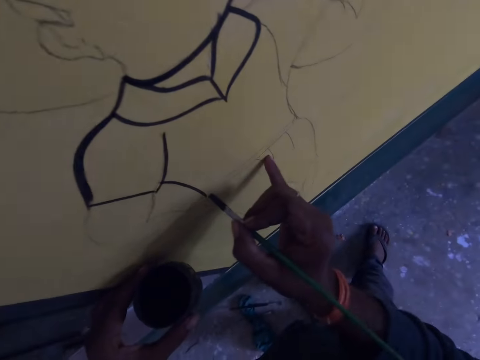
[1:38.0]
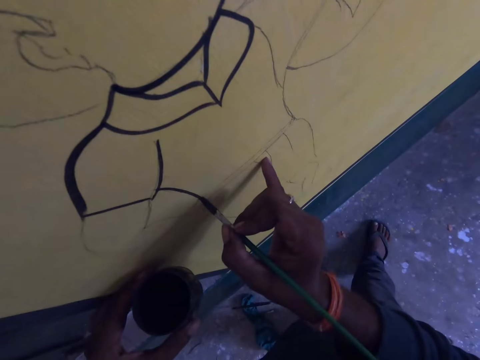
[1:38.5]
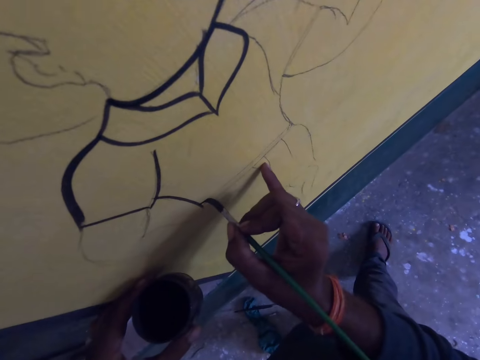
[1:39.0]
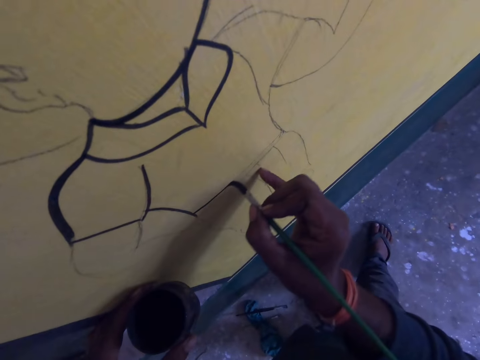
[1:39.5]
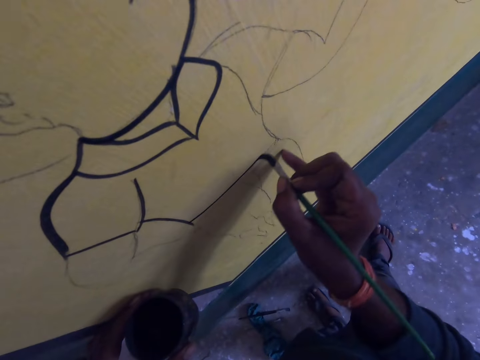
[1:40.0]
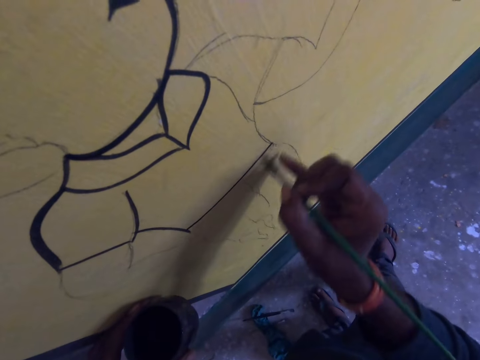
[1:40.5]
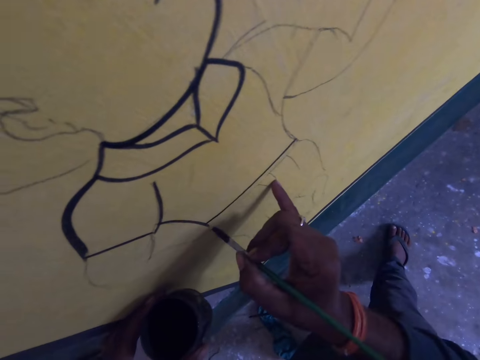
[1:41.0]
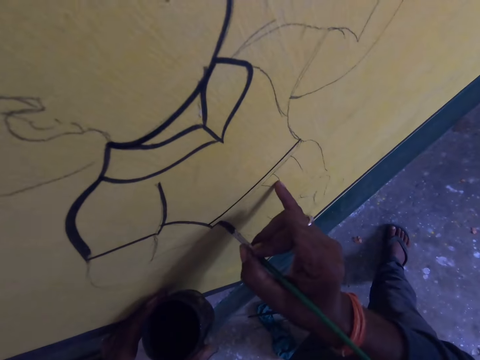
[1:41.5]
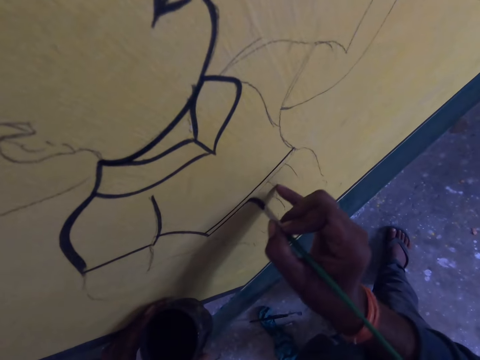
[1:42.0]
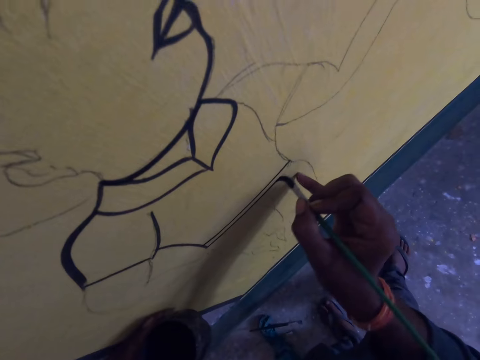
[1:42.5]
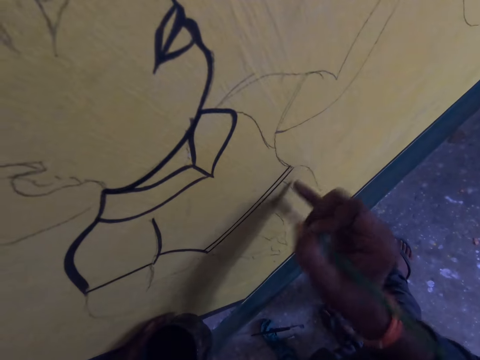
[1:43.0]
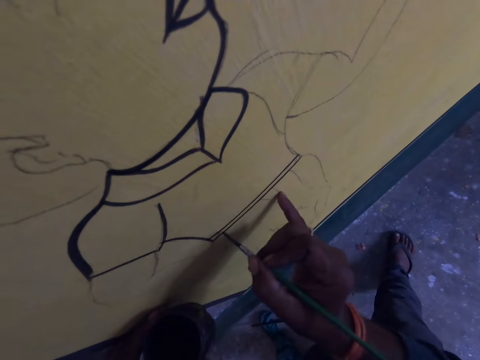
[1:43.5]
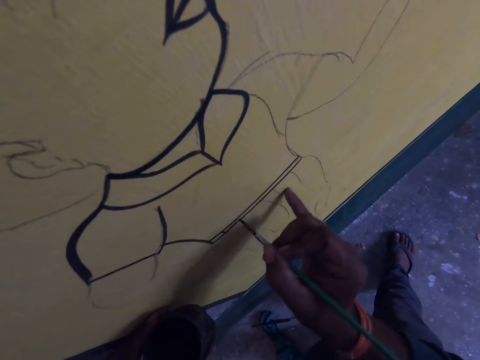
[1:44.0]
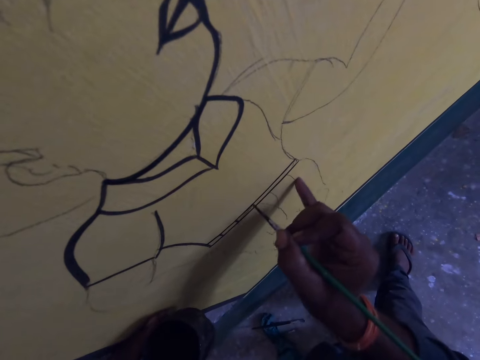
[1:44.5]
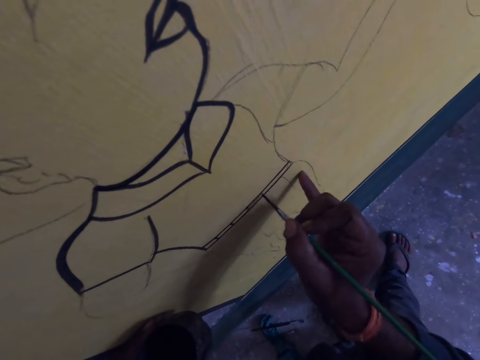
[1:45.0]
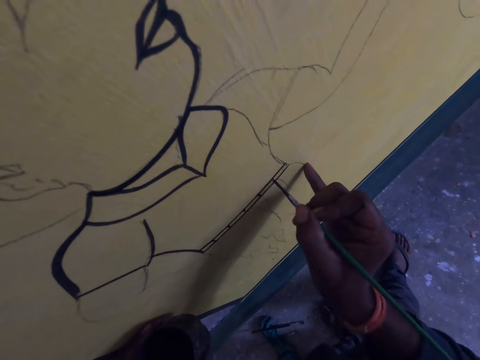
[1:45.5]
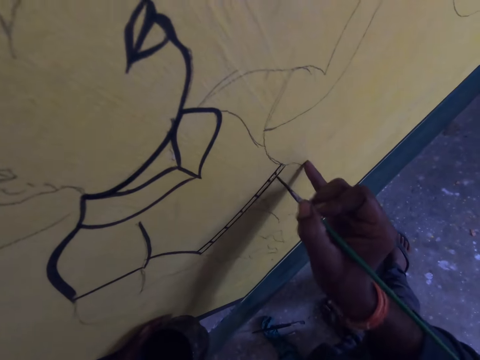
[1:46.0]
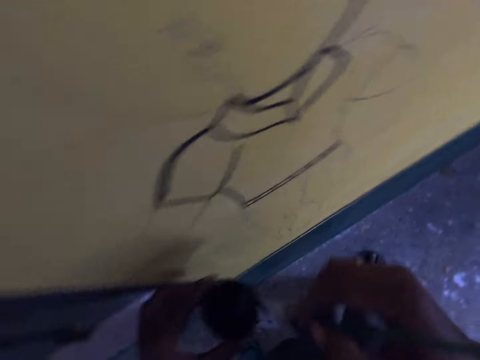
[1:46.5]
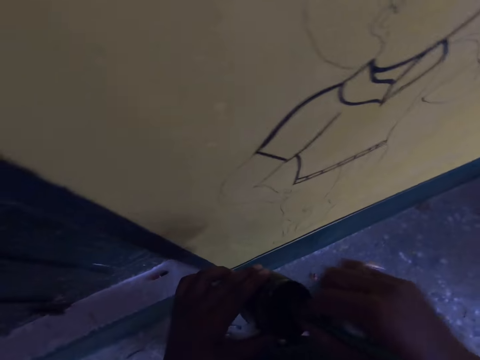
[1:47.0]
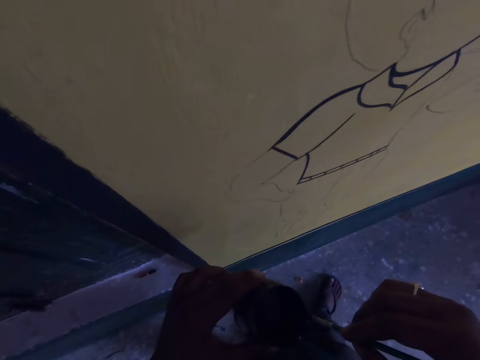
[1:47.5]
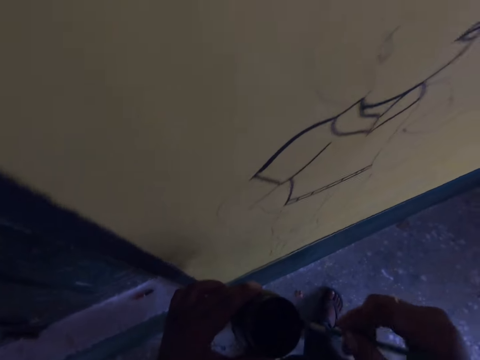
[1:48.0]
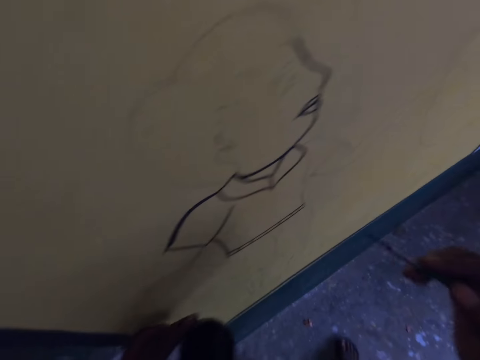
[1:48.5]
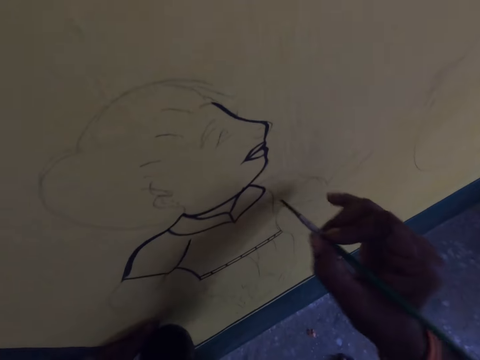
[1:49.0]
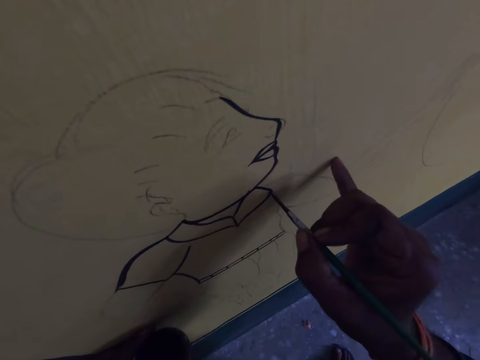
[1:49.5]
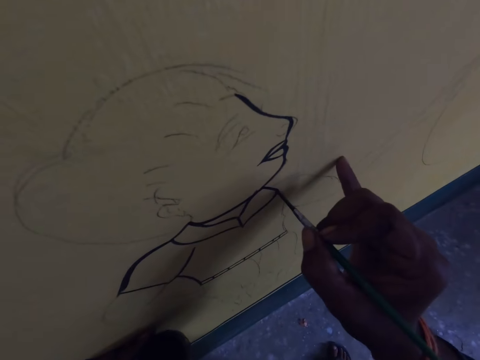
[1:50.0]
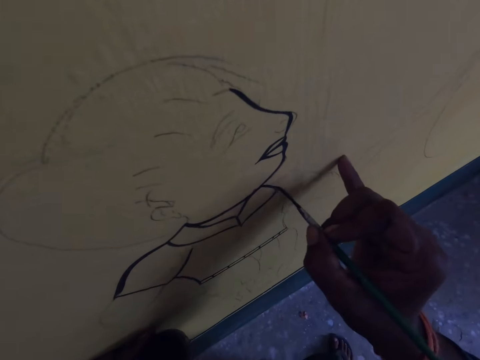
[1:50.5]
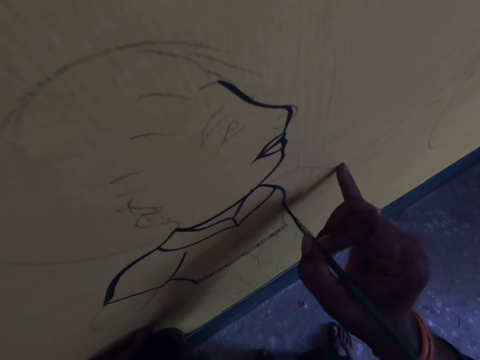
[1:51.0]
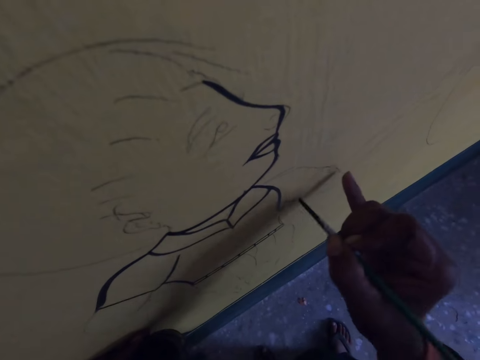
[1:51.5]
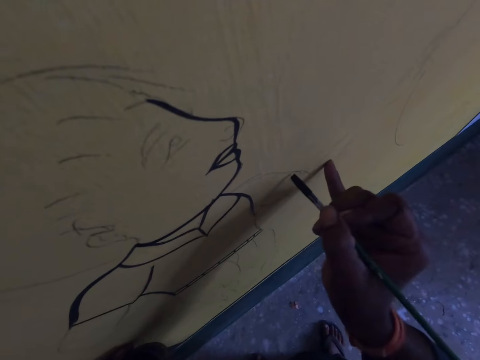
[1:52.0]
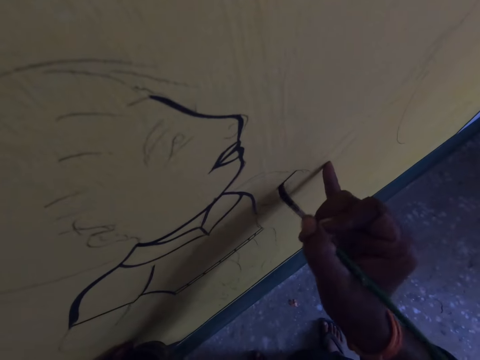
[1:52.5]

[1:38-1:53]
The camera wearer draws on the wall with the drawing brush. They dip the drawing brush into the paint container. They draw on the wall with the drawing brush.

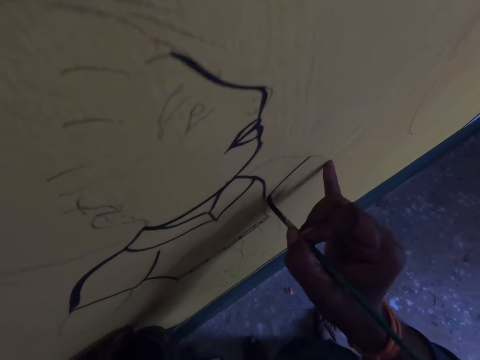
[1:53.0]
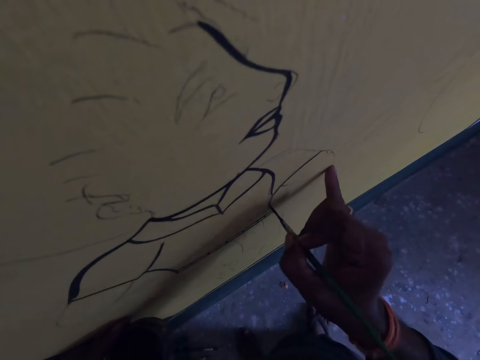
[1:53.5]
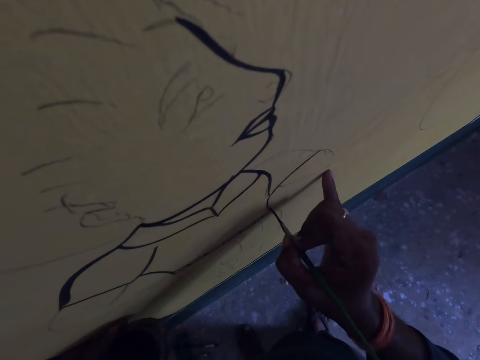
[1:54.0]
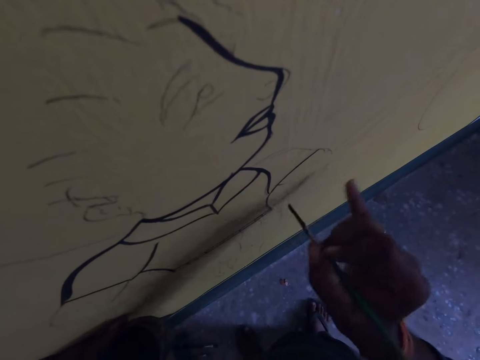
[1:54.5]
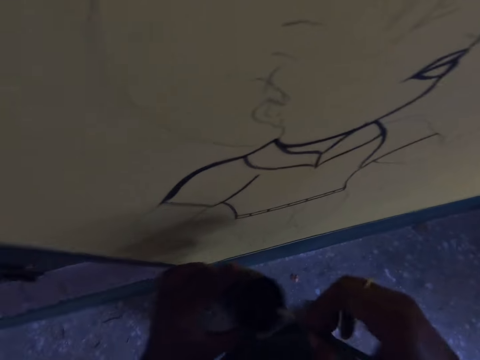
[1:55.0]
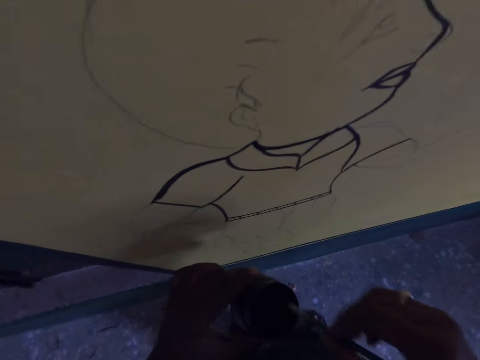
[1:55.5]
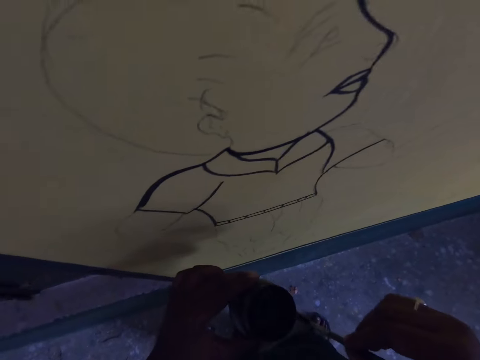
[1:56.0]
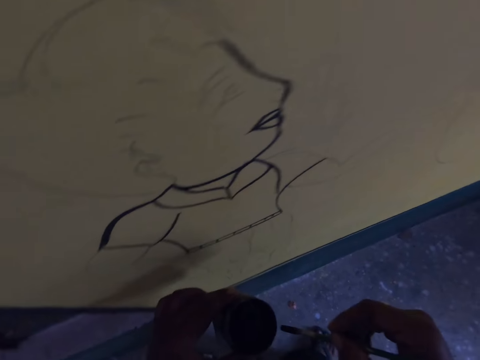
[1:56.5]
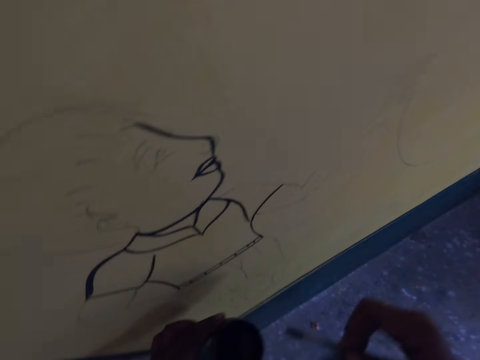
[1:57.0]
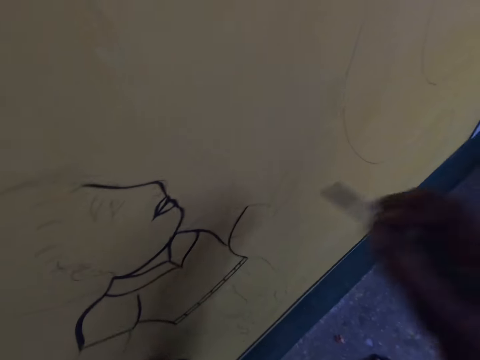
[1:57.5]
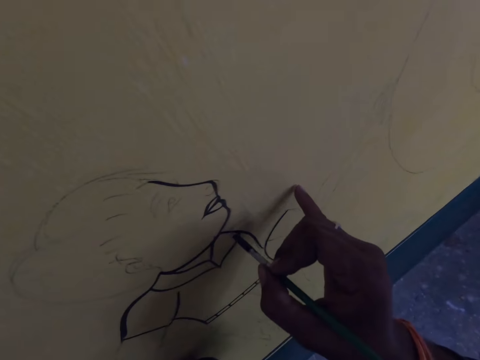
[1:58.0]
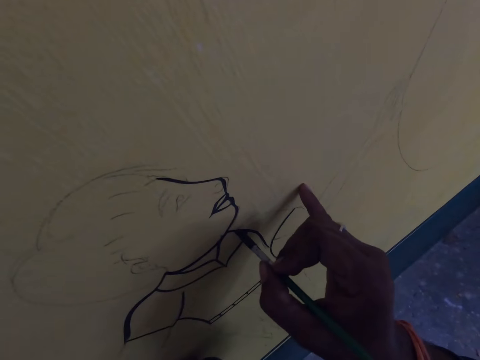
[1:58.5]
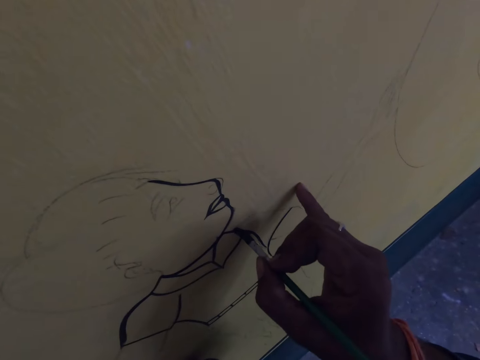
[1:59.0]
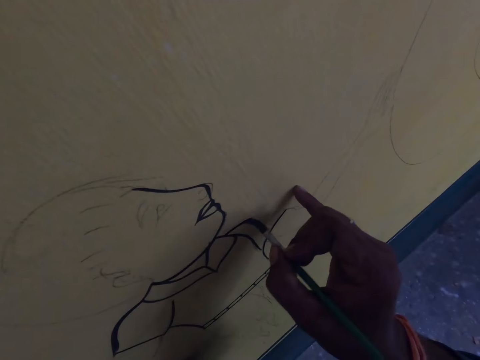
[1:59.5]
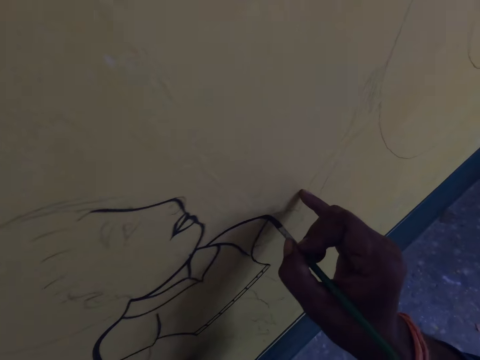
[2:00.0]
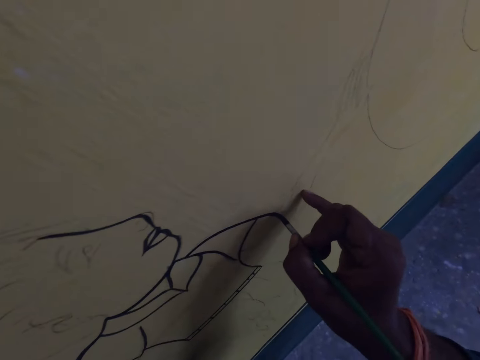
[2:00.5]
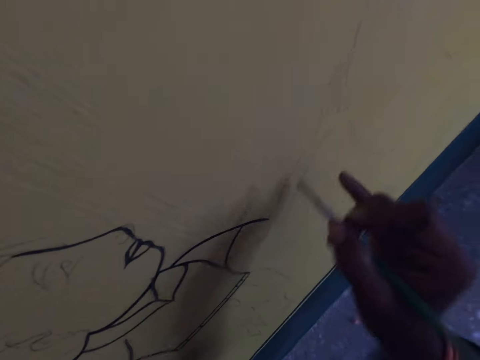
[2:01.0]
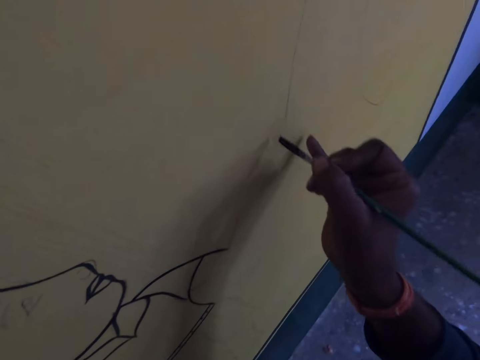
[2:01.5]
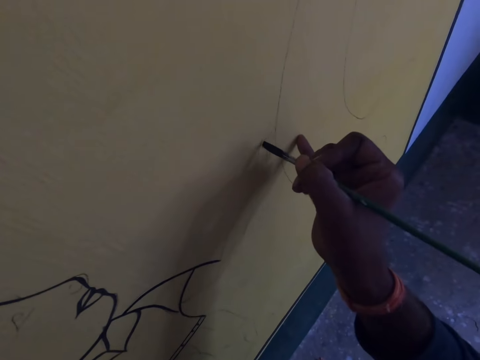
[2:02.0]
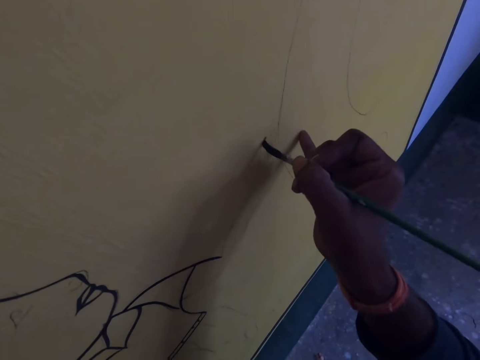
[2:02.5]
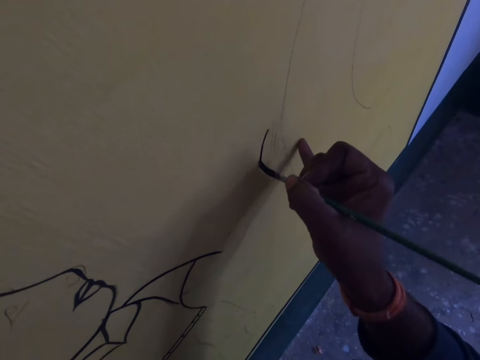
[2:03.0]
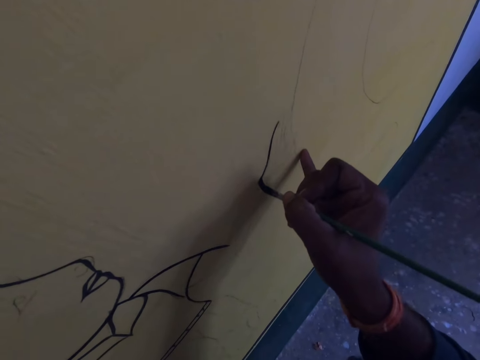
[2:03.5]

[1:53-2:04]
The camera wearer dips the drawing brush into the paint container. They draw on the wall with the drawing brush.
